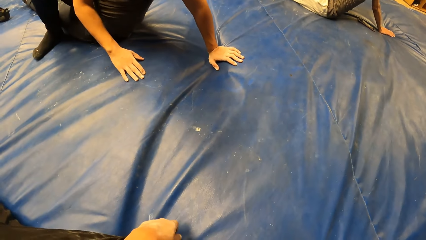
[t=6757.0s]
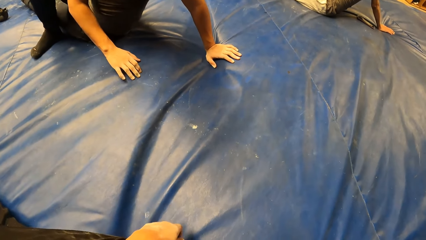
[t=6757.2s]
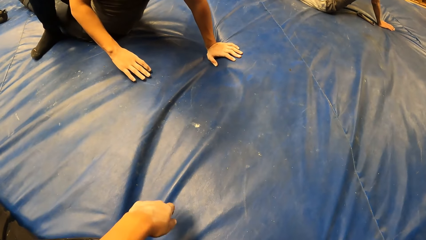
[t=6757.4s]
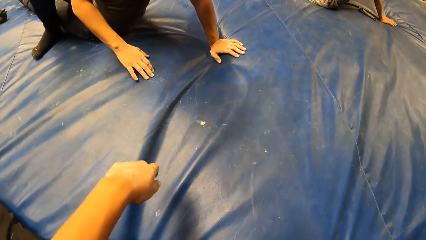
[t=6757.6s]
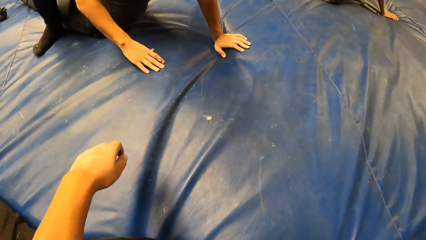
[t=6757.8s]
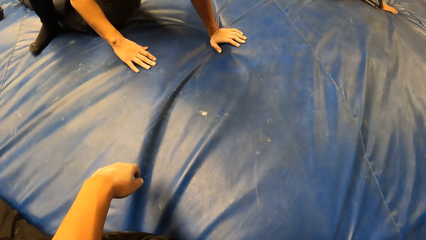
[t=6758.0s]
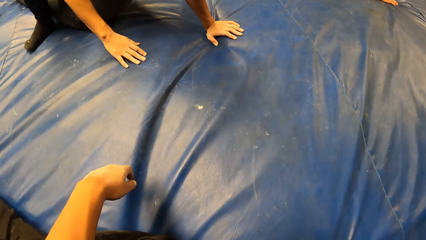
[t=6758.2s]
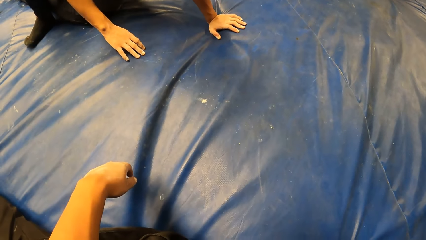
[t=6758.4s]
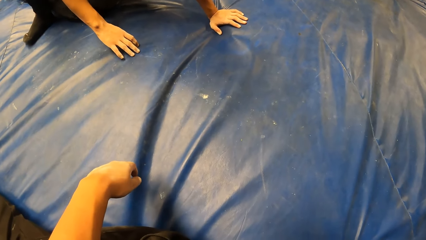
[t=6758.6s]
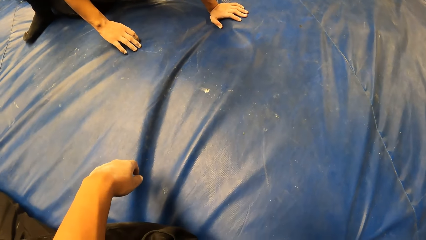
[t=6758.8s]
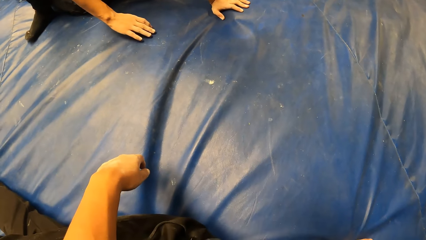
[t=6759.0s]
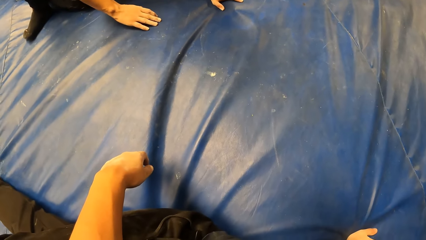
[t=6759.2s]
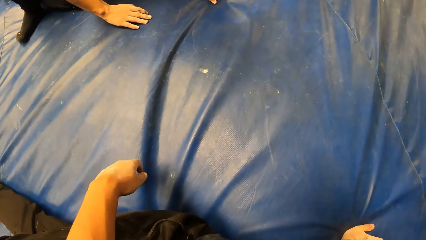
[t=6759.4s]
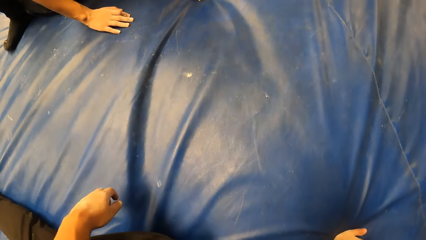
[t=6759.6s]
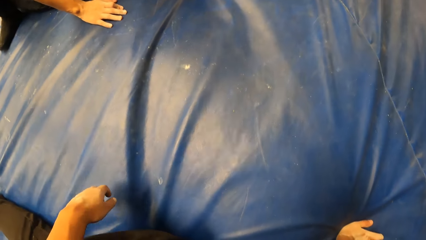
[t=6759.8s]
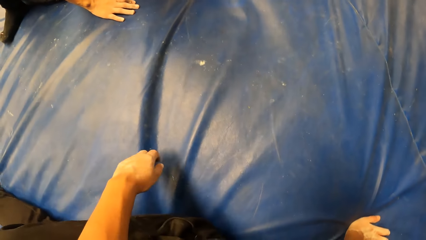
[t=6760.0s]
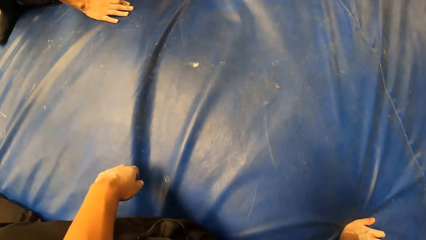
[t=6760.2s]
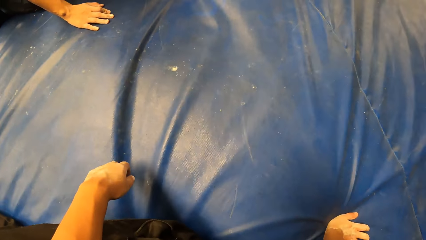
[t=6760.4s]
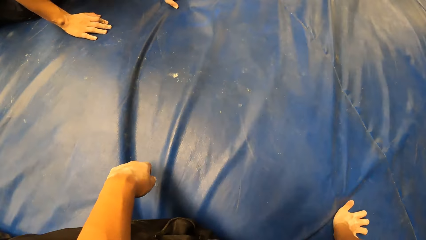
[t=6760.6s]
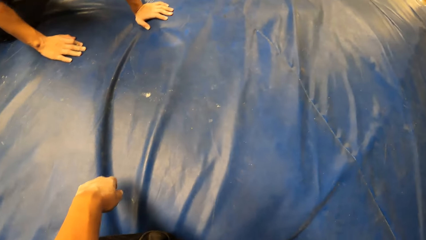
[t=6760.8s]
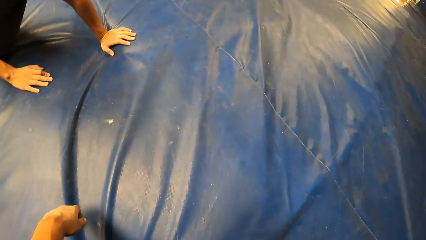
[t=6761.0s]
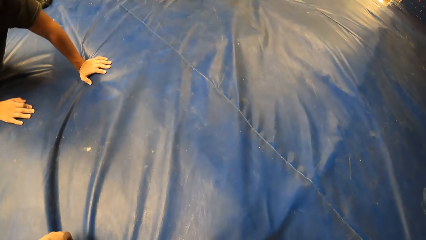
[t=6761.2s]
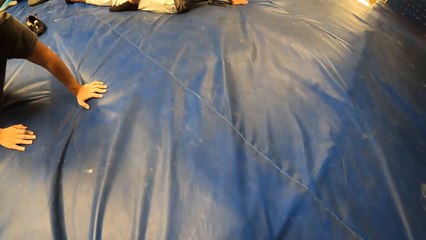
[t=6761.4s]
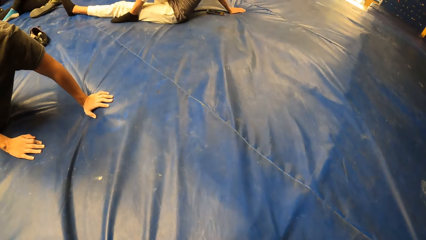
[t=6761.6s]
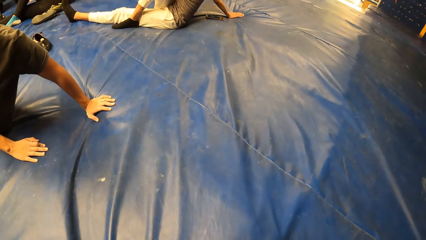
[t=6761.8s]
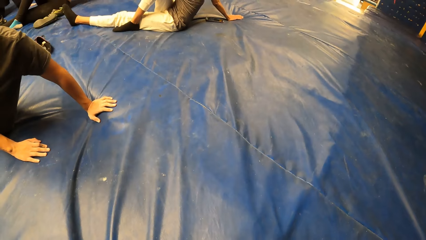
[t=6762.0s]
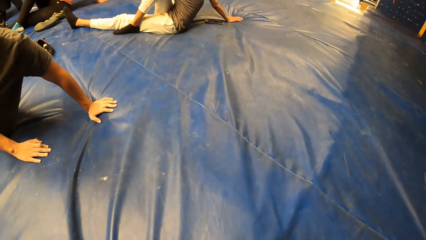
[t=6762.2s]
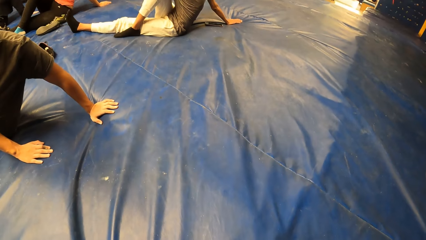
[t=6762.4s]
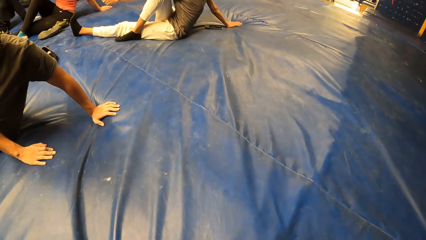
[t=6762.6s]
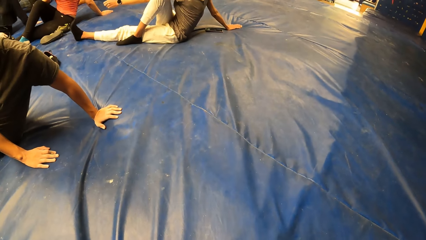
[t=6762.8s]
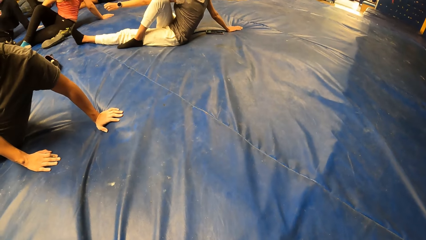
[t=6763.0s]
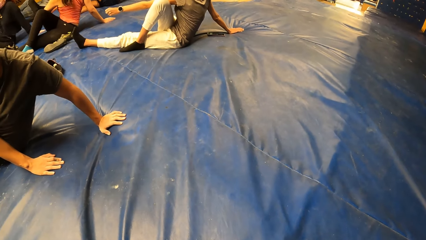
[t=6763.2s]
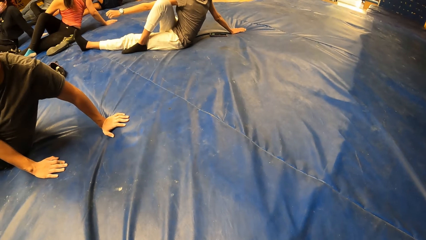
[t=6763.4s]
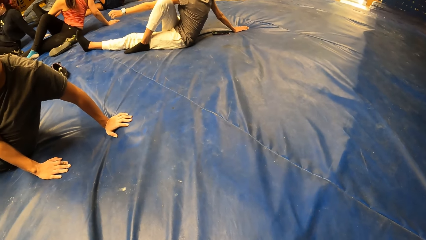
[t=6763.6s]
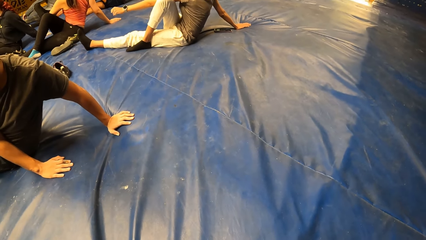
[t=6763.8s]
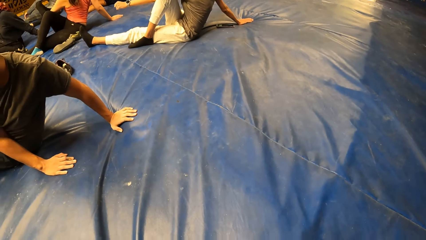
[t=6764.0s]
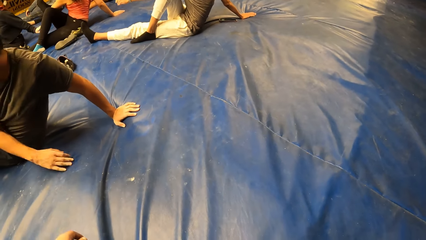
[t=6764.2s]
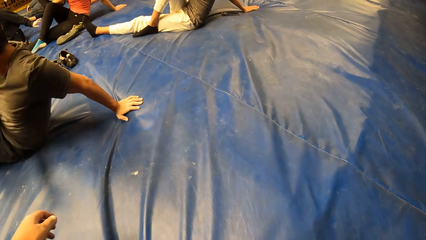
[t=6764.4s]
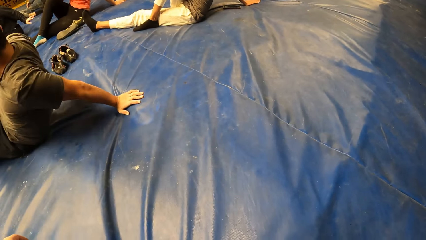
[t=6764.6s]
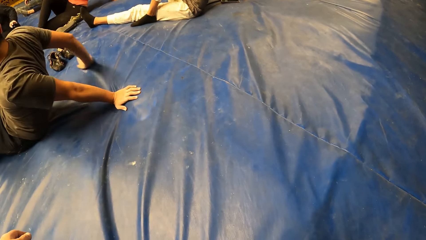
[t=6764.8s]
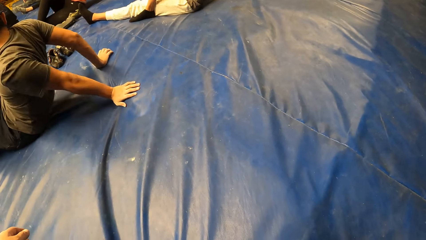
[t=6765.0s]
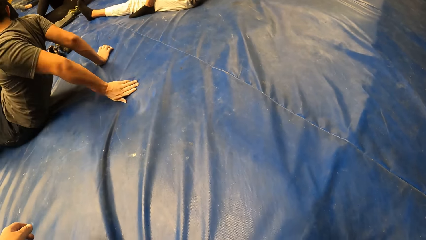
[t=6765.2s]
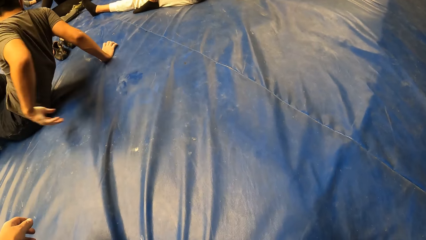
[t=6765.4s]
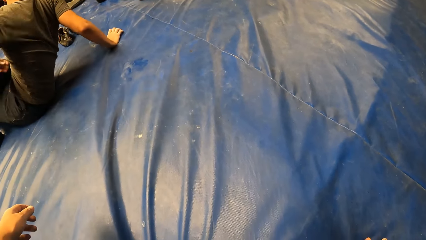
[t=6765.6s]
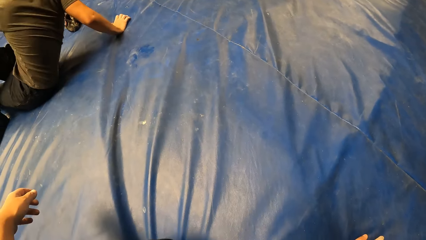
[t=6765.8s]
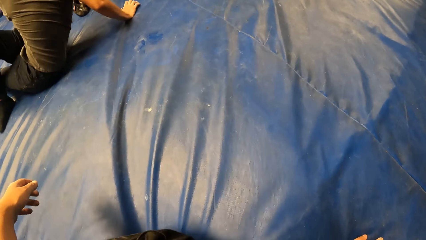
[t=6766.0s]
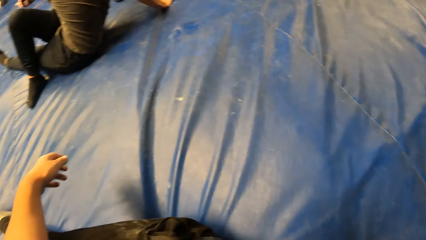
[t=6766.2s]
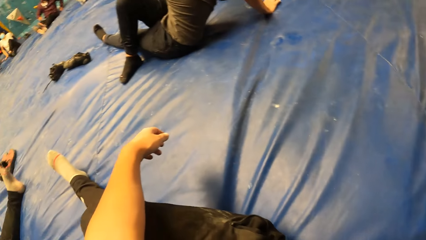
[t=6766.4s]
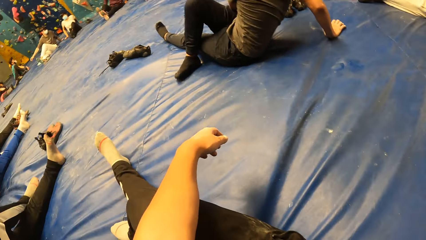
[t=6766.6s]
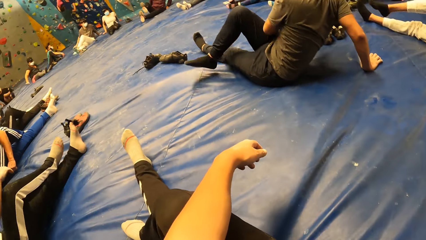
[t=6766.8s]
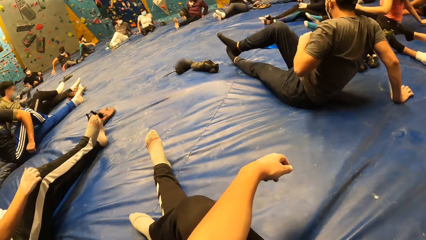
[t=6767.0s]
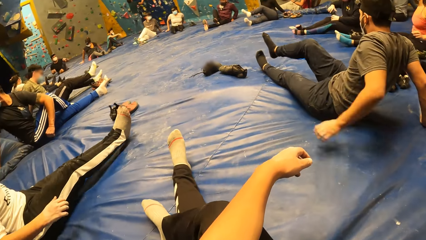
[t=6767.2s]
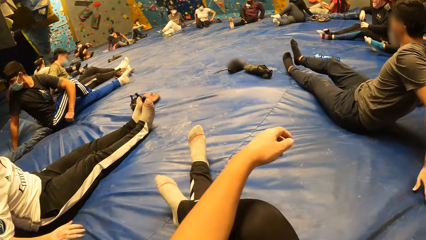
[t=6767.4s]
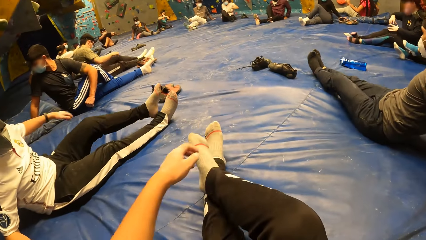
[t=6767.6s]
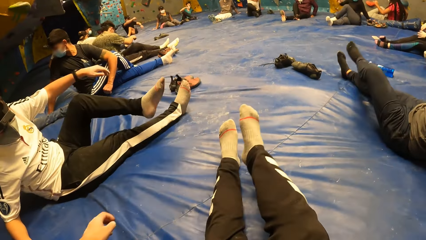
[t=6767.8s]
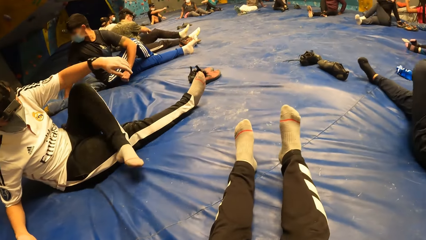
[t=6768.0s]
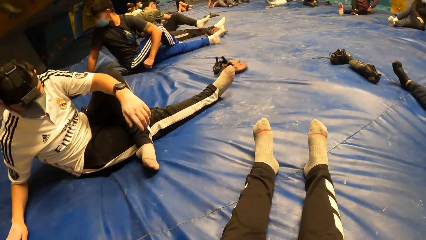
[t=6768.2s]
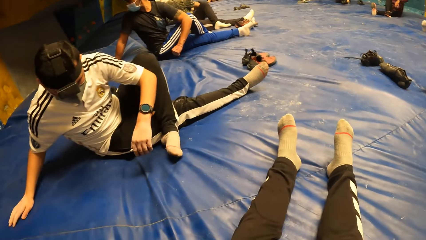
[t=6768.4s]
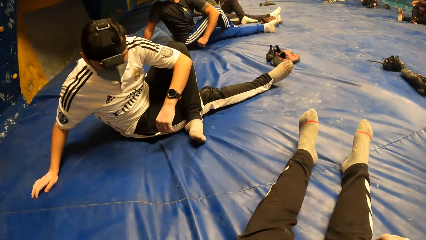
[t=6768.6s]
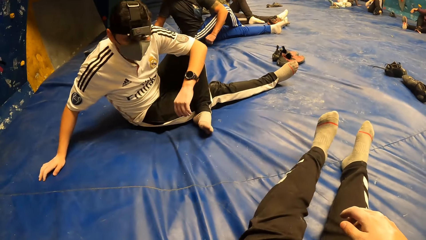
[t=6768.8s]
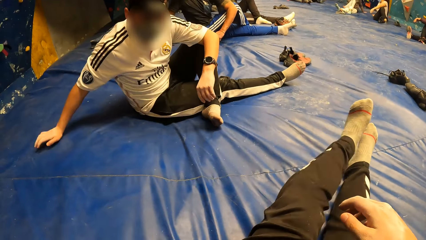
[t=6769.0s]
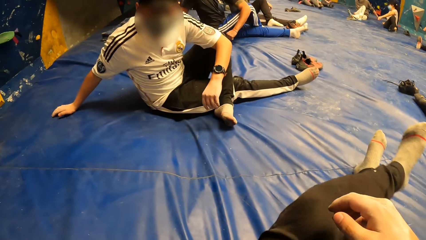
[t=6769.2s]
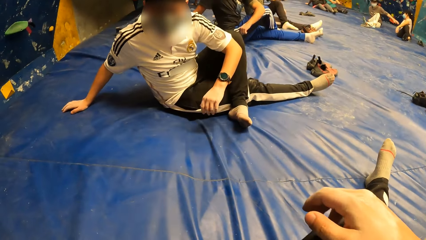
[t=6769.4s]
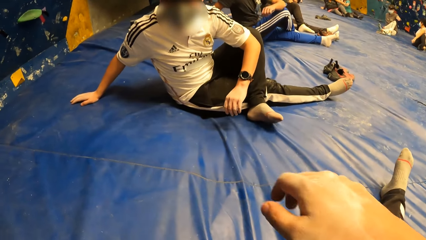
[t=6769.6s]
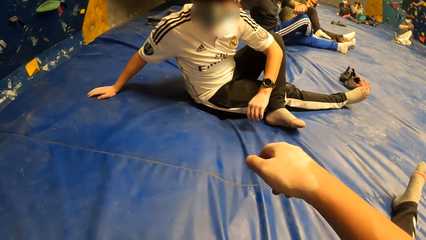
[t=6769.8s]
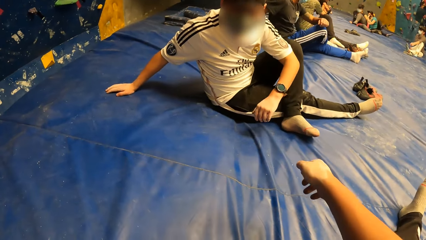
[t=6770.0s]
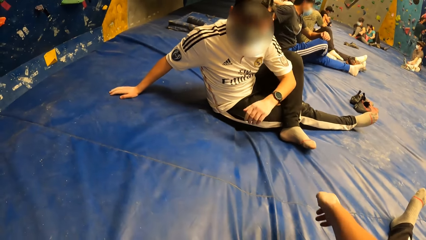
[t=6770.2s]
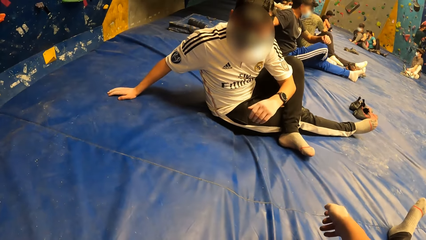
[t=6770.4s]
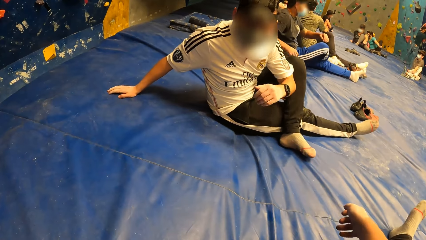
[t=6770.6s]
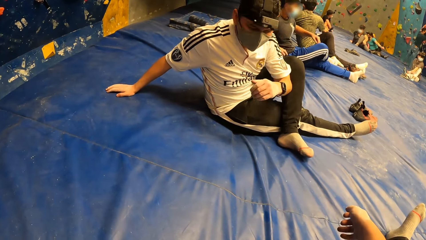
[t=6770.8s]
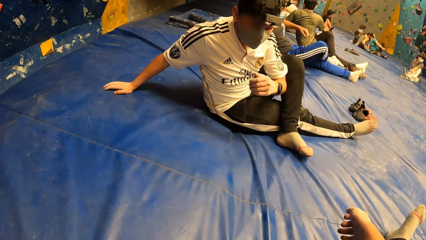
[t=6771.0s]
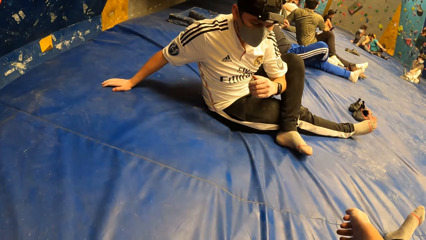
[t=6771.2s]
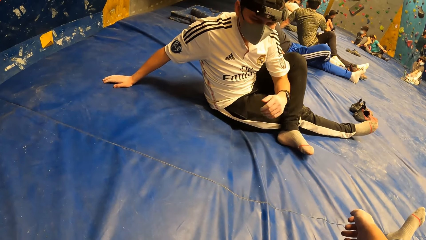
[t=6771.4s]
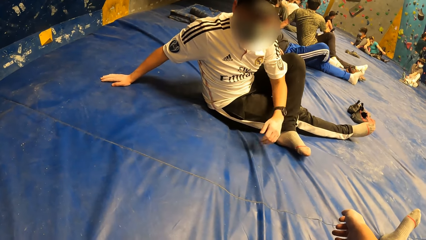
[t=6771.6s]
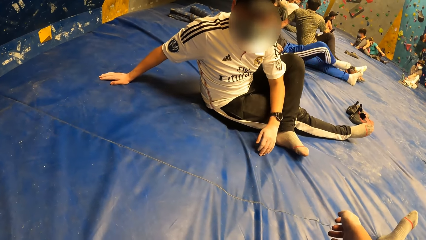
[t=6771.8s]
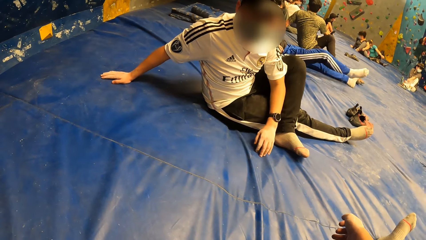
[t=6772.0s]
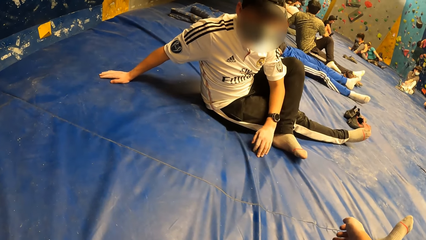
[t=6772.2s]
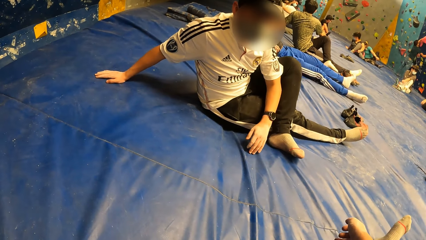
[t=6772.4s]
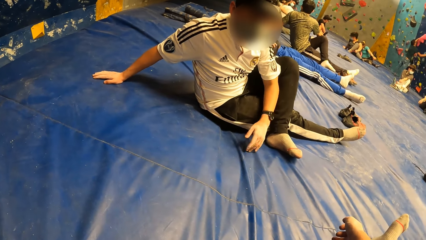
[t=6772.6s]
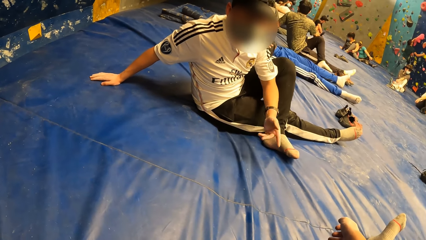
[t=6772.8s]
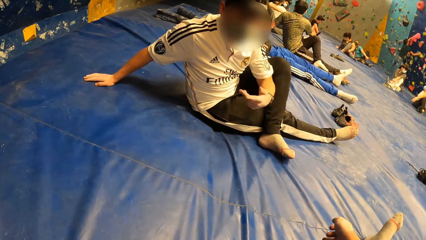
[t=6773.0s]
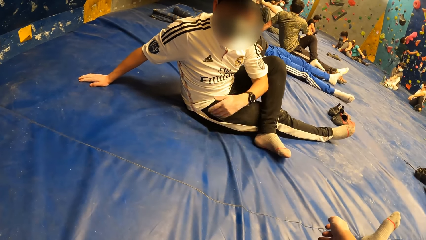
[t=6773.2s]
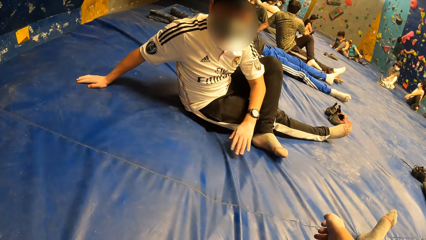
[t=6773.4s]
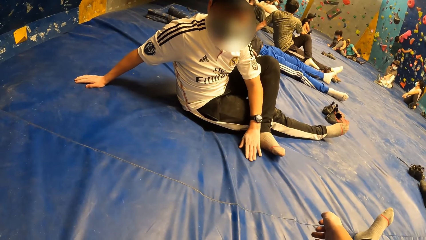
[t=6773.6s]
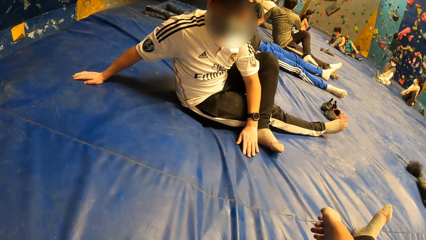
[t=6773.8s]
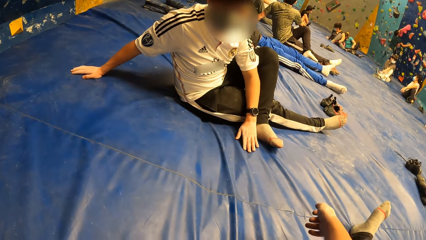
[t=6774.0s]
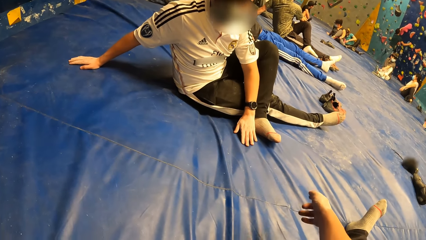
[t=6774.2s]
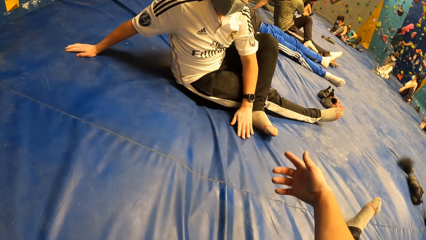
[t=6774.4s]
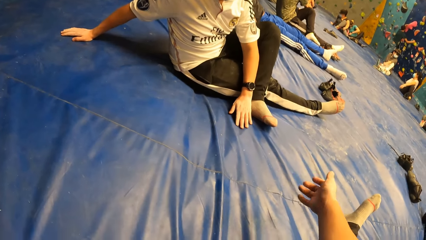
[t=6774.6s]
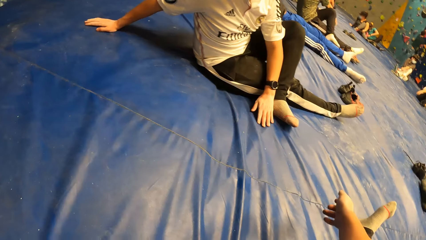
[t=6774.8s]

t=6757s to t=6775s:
The camera wearer stretches sideways. They converse with a man. The man gestures.
